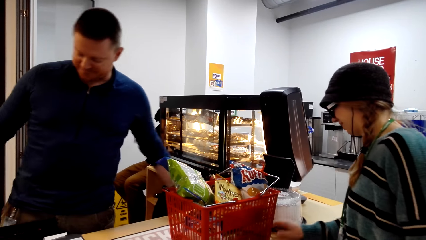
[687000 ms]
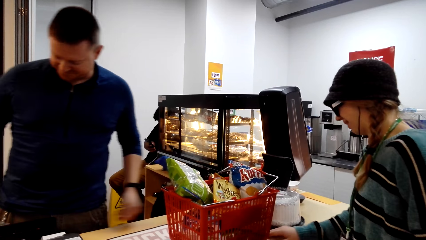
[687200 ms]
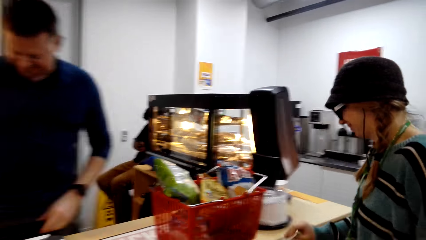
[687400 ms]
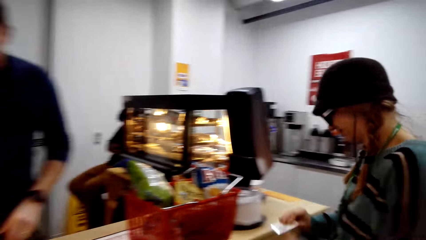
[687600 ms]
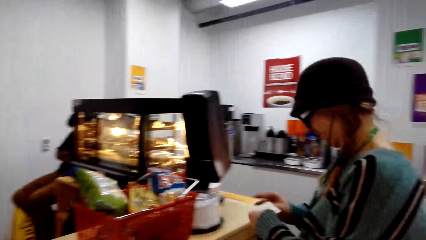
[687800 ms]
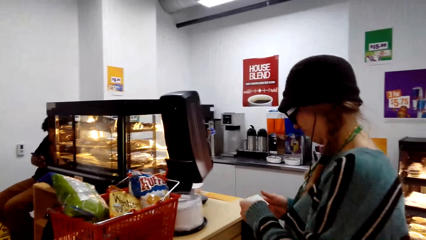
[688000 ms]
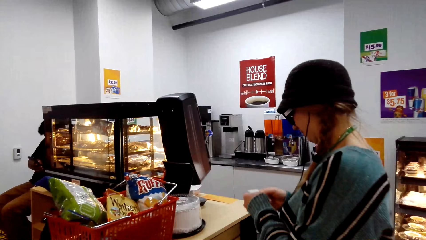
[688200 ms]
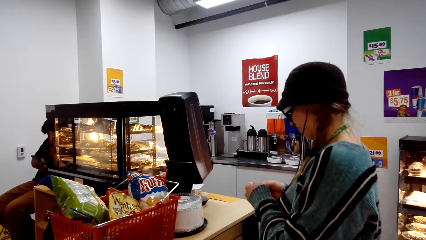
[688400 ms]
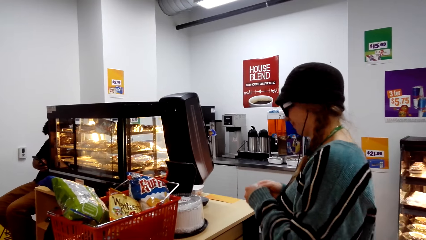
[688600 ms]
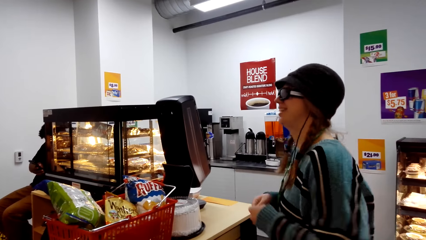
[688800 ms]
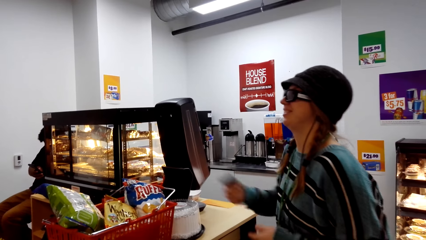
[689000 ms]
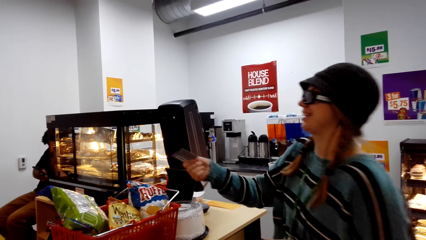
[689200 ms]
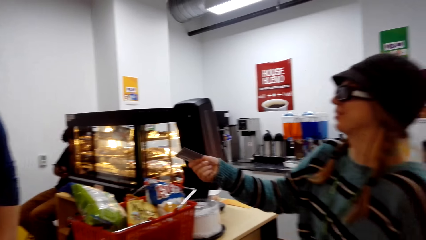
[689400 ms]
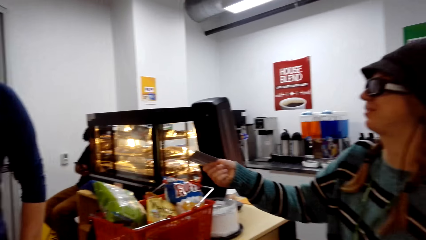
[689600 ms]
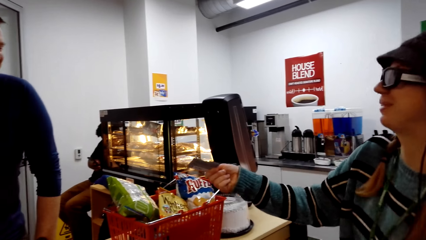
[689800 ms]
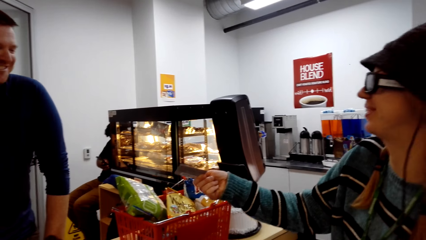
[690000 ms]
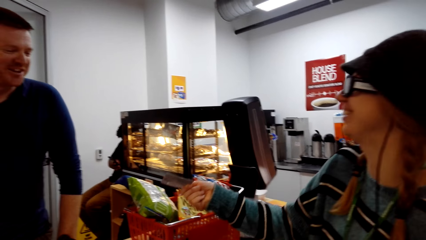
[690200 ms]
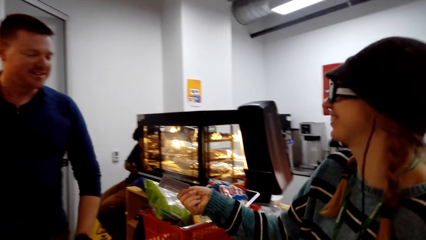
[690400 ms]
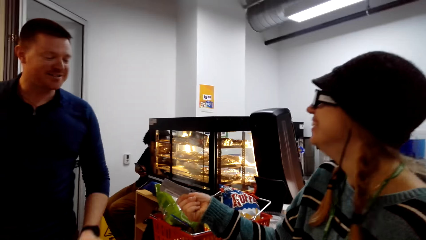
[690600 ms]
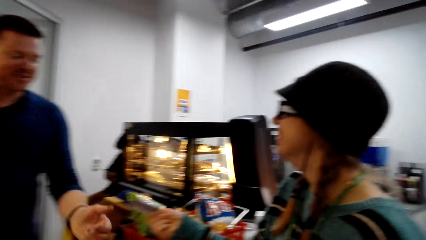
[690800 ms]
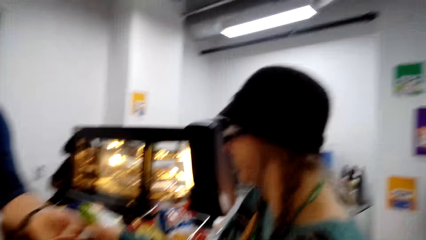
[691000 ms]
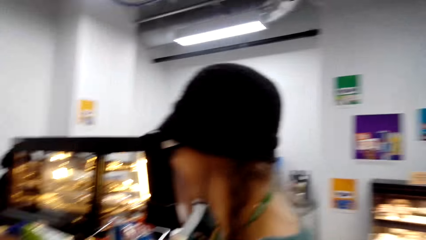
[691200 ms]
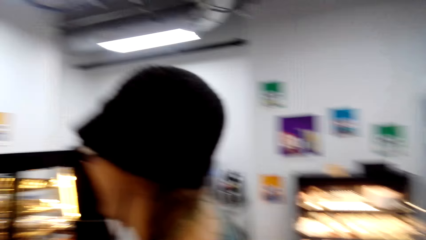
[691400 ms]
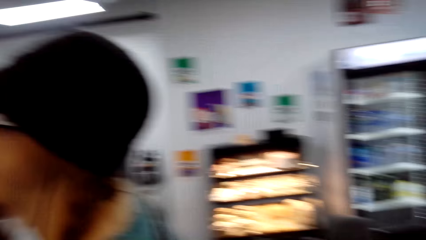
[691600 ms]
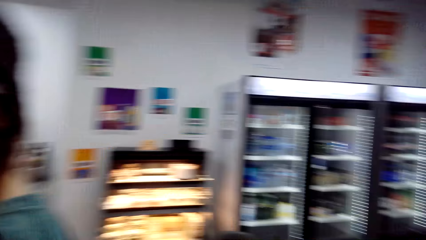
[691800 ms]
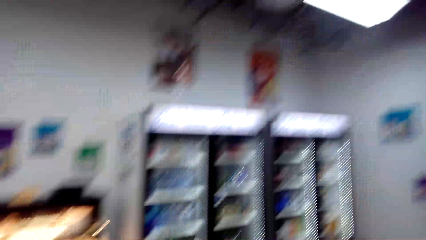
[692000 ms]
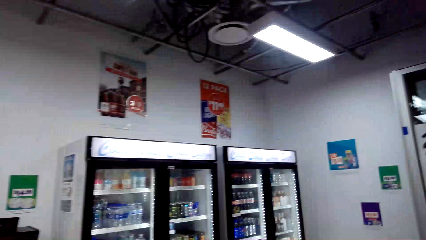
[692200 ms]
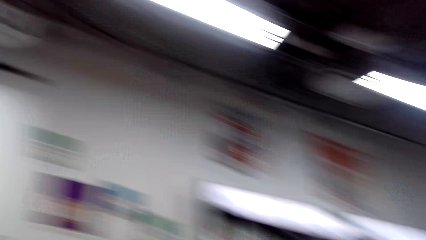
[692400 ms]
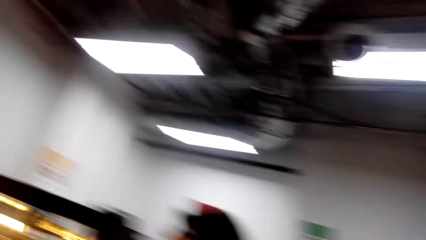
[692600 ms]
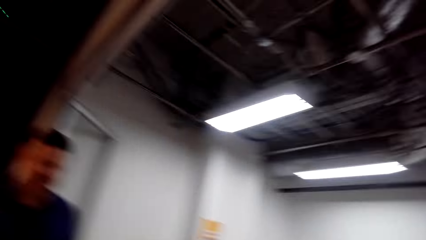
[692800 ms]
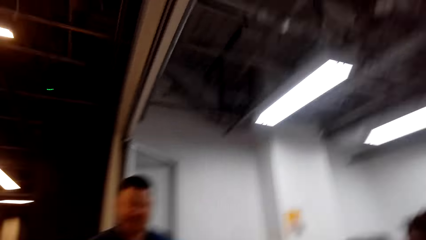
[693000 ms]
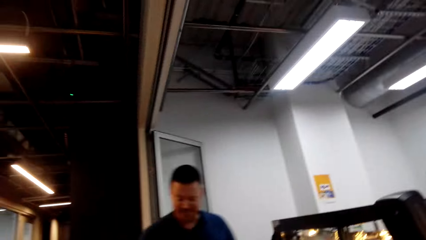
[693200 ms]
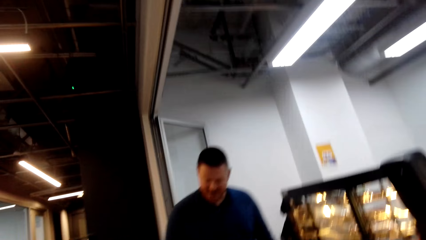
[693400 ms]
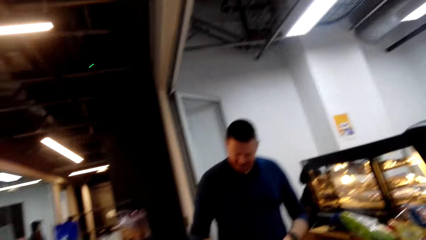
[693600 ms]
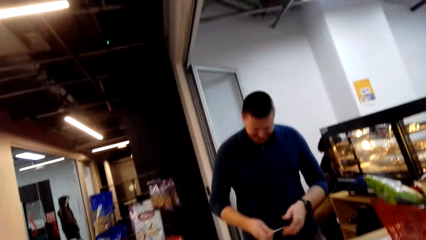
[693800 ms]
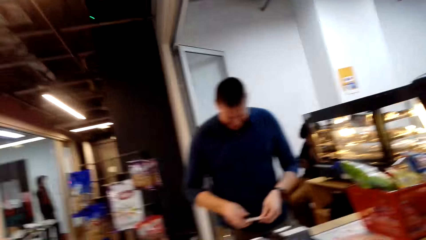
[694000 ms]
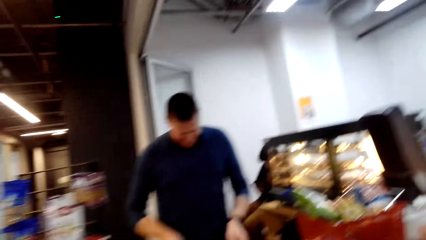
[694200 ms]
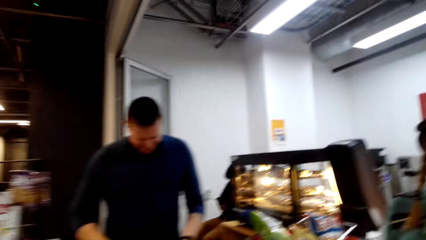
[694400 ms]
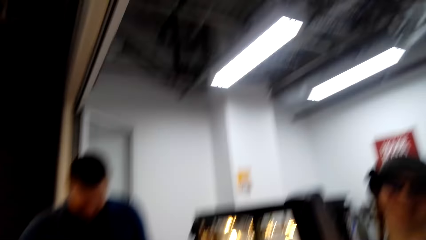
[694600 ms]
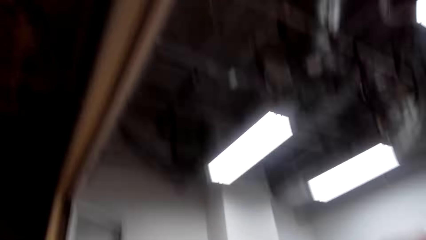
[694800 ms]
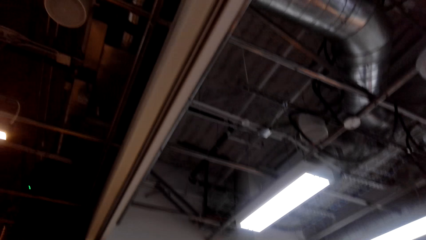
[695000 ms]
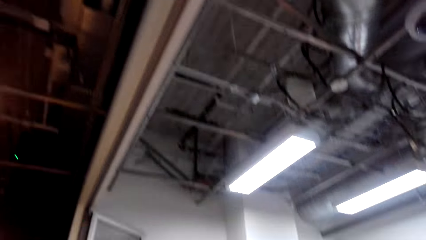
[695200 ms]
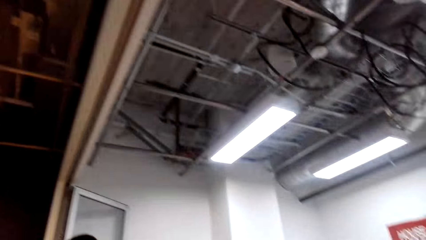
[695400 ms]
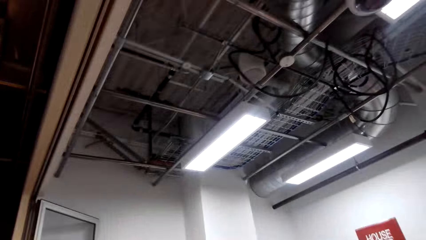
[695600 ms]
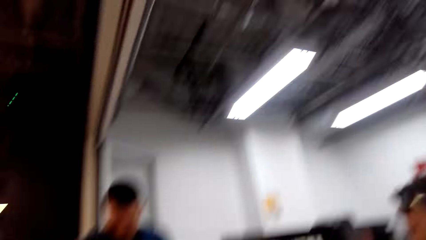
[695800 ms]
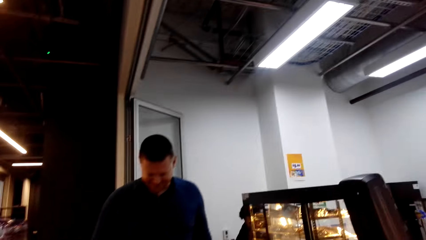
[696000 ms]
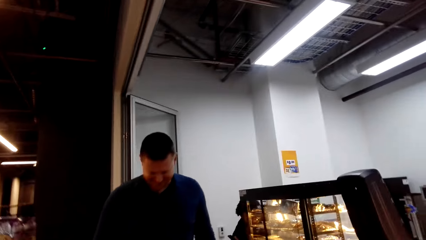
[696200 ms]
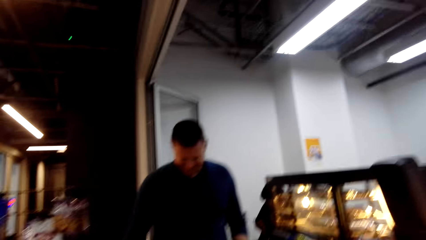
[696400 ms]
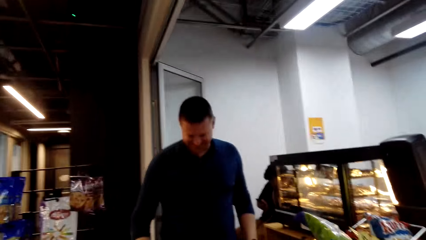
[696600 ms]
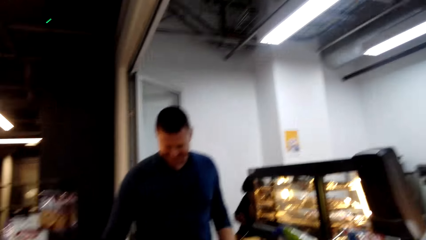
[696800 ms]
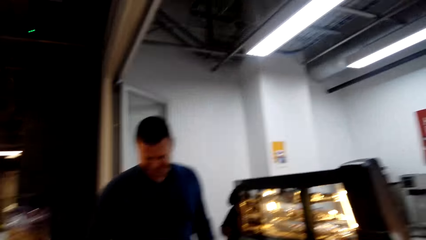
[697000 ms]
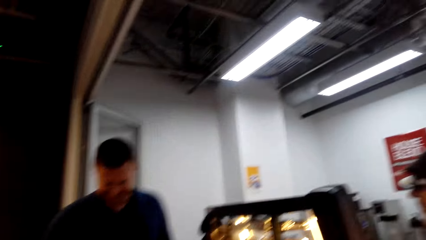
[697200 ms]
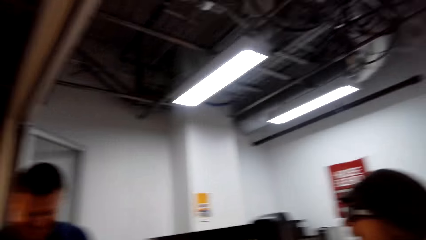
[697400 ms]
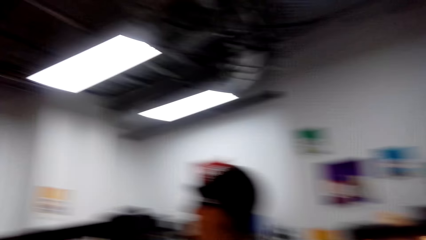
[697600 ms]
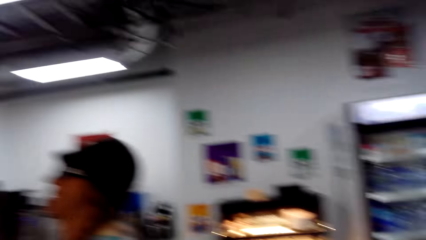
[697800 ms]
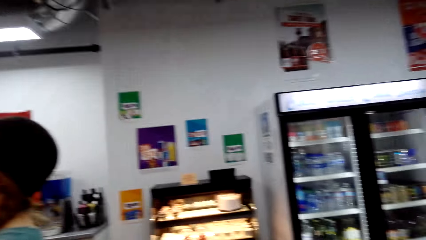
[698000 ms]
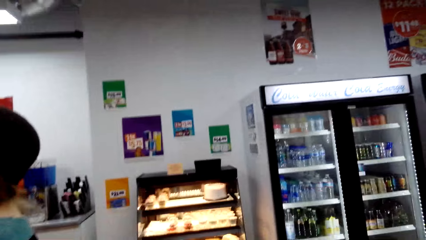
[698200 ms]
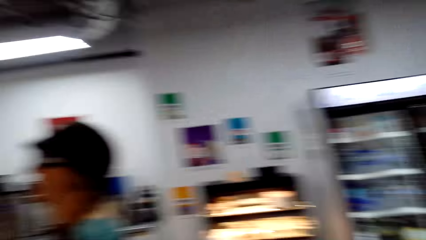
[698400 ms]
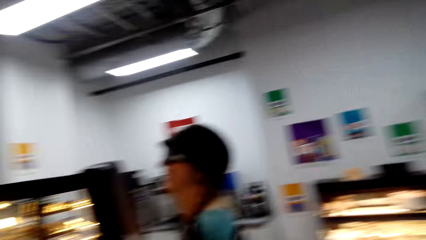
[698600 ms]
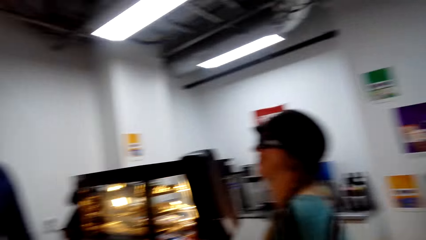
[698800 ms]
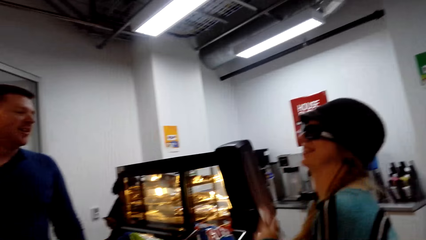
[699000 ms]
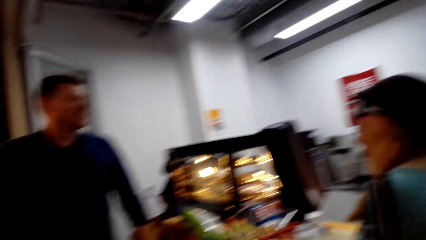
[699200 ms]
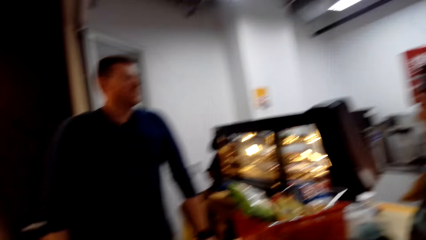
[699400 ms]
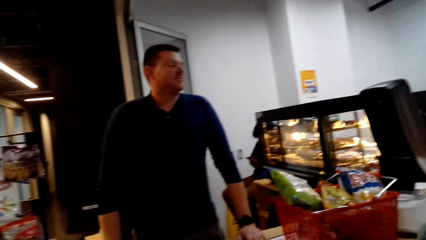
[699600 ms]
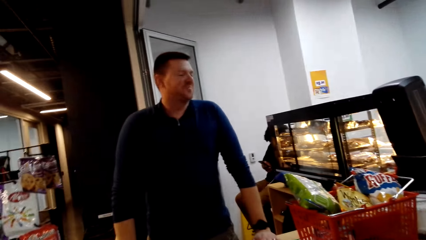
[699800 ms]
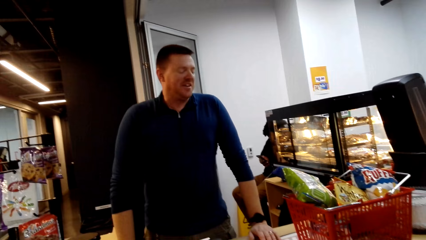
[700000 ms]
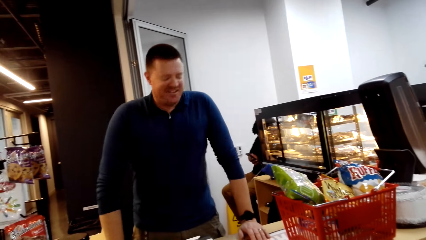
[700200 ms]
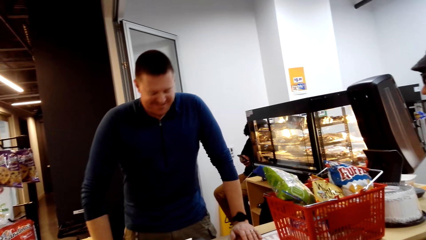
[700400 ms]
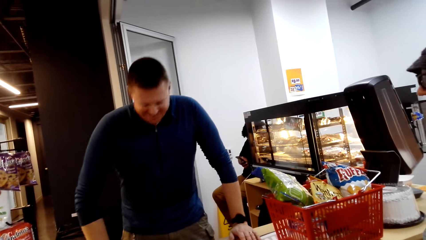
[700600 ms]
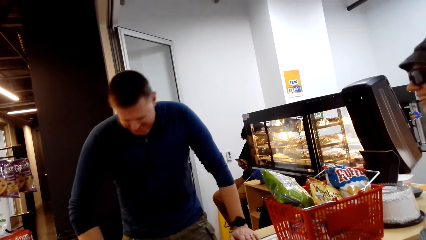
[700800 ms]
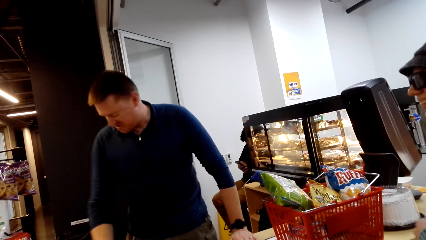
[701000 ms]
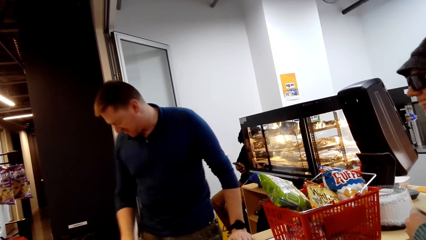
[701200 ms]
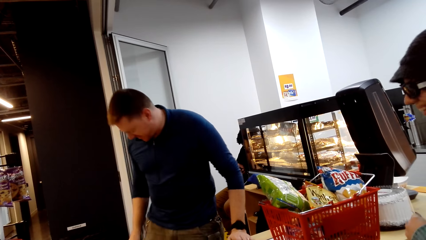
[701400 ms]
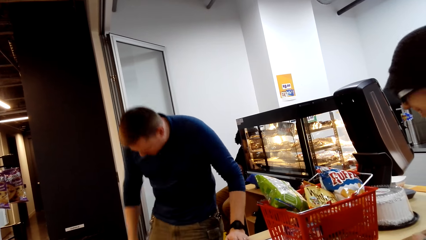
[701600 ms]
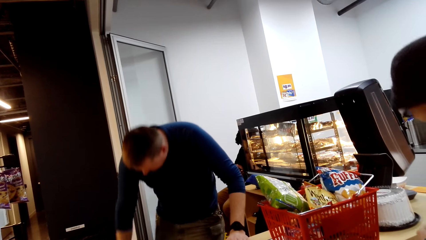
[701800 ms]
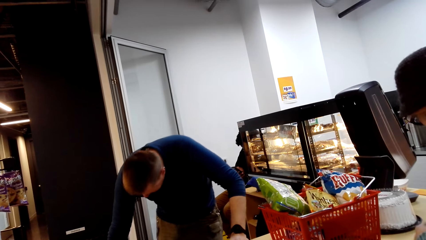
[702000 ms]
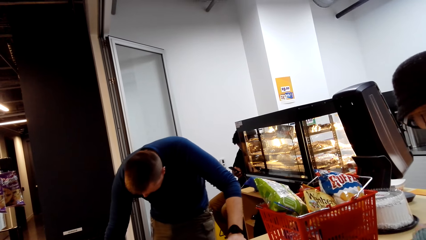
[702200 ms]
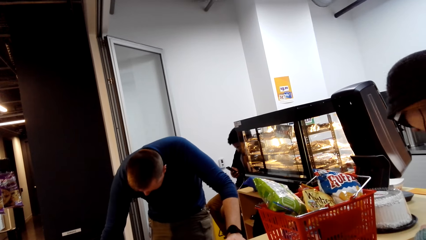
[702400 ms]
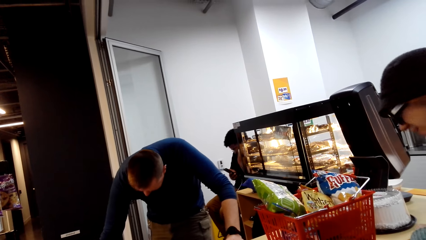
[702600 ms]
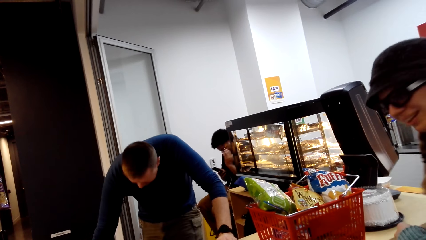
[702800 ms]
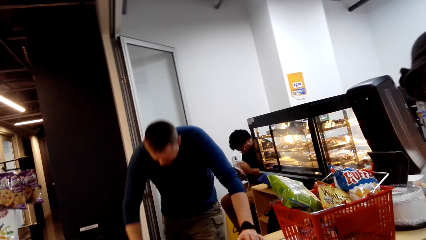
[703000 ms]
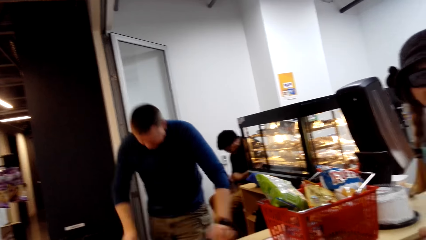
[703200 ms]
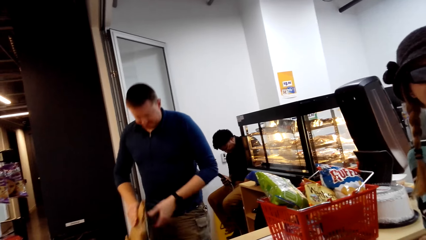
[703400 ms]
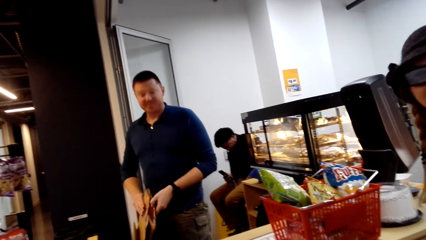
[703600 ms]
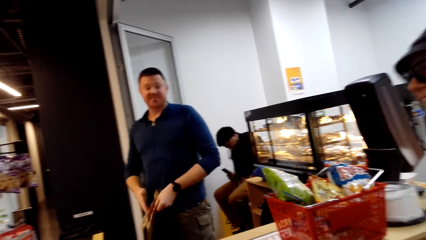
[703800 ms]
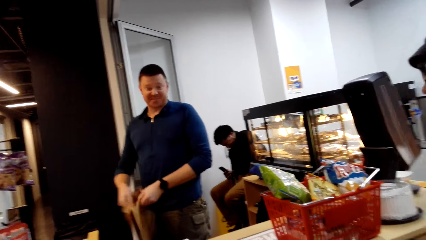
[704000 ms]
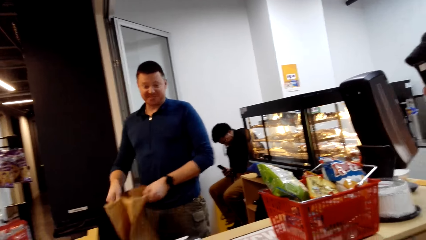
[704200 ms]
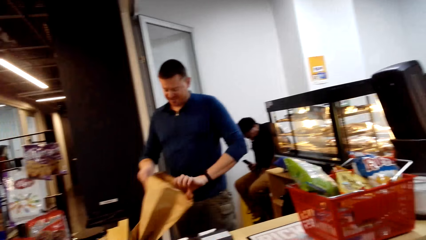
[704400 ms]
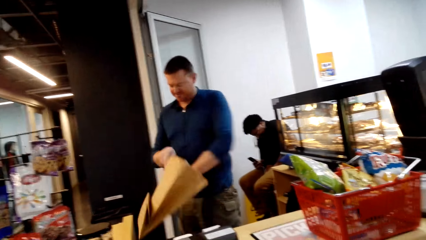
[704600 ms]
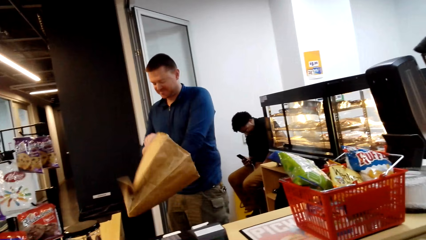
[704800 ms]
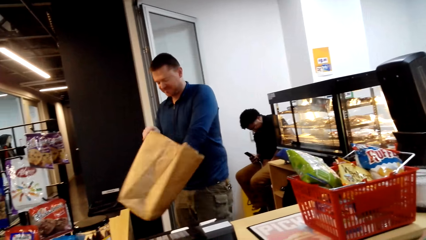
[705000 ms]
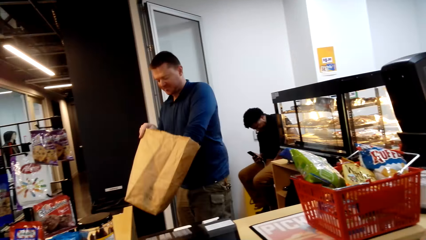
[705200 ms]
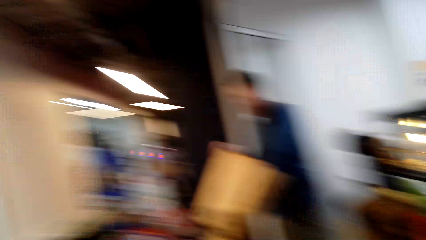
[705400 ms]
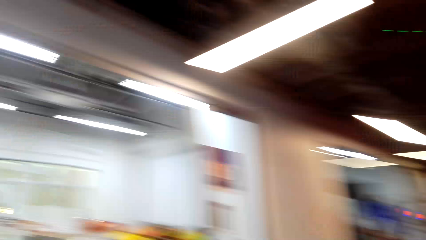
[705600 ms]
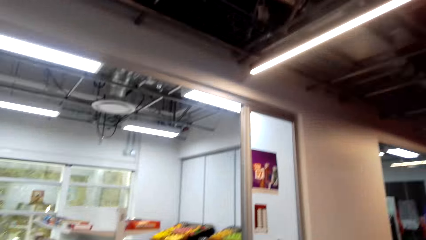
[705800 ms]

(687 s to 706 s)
A woman takes the card and gives the cashier man the card. The camera wearer laughs. The woman converses. The cashier man looks down, picks up the packing bag, straightens the packing bag and opens the bag.
